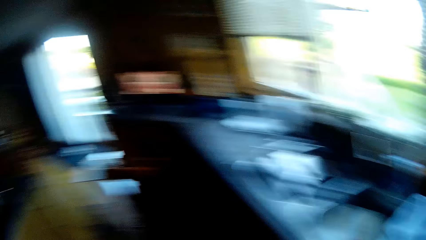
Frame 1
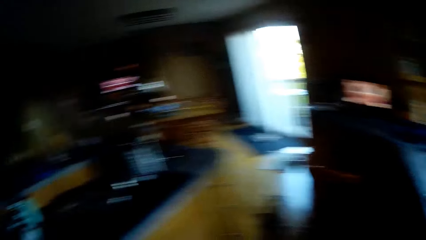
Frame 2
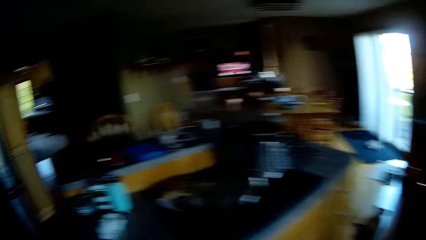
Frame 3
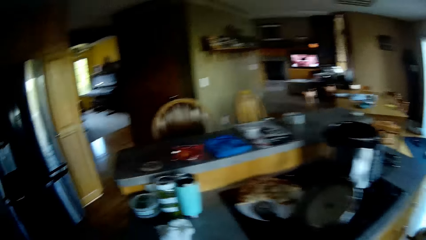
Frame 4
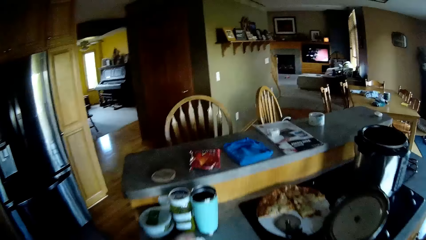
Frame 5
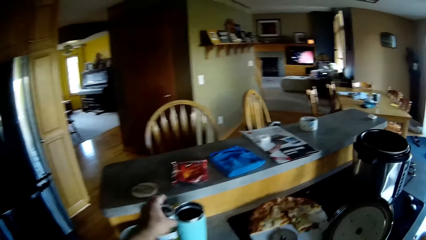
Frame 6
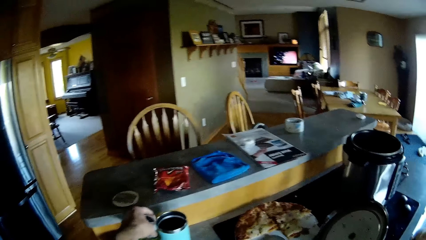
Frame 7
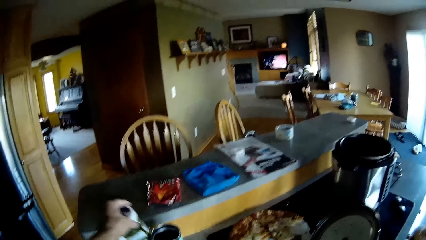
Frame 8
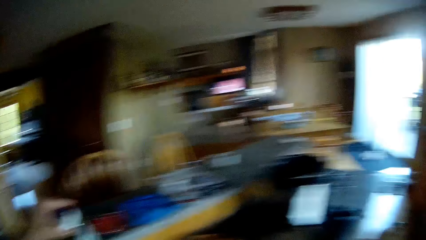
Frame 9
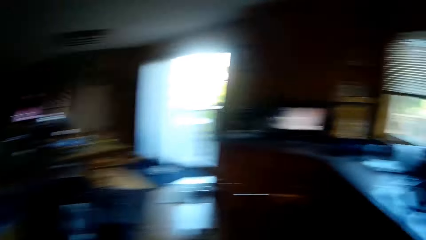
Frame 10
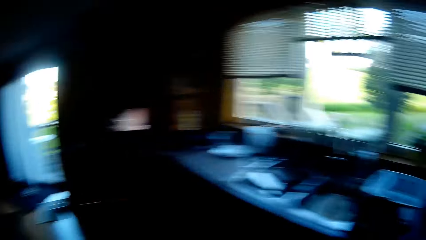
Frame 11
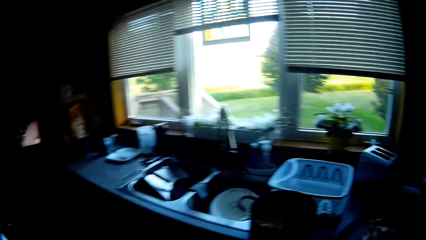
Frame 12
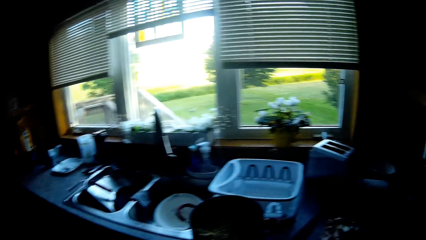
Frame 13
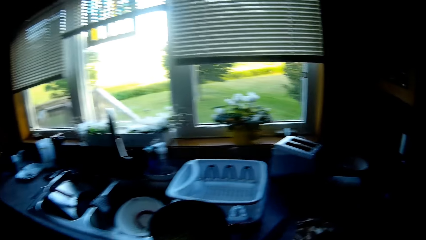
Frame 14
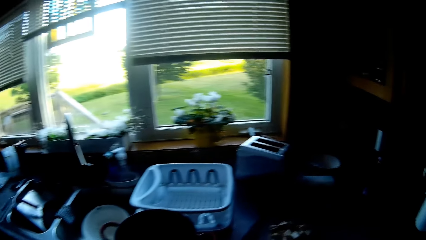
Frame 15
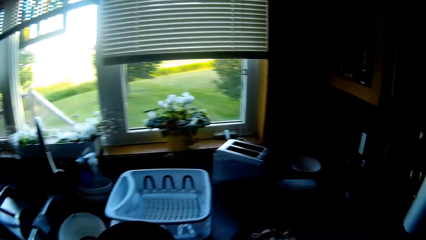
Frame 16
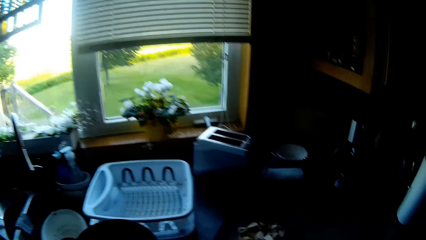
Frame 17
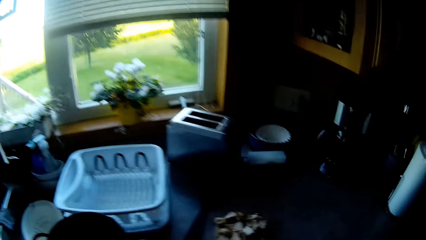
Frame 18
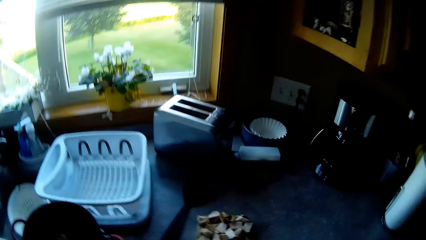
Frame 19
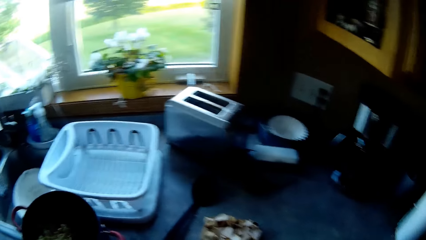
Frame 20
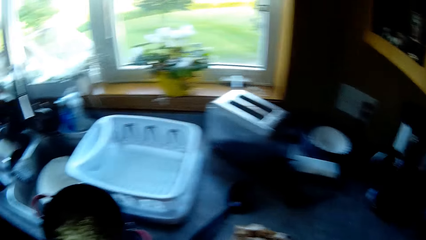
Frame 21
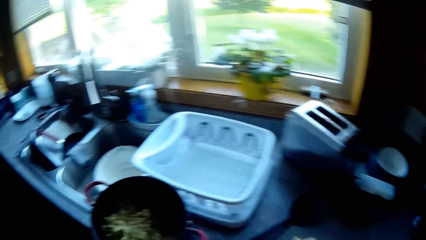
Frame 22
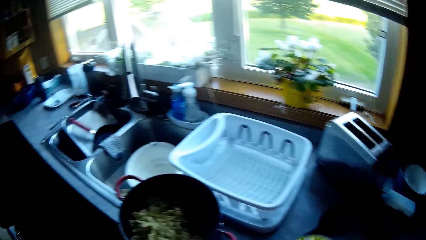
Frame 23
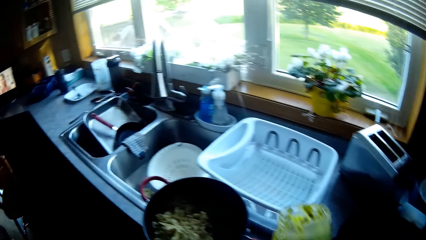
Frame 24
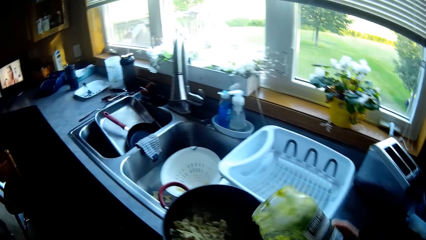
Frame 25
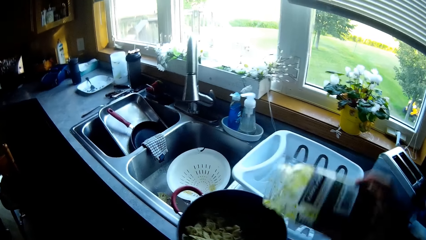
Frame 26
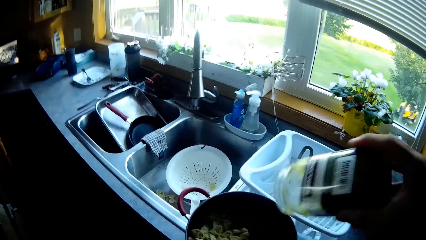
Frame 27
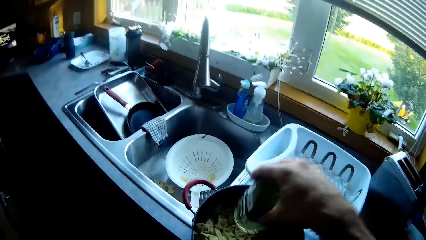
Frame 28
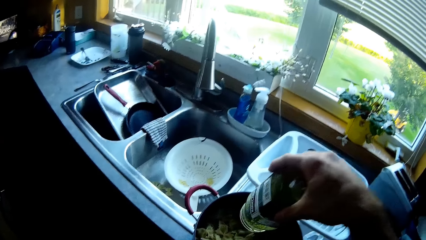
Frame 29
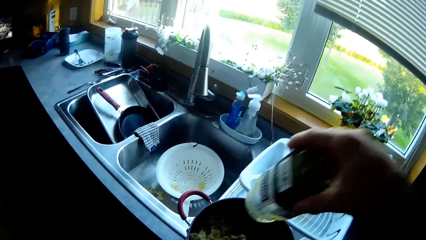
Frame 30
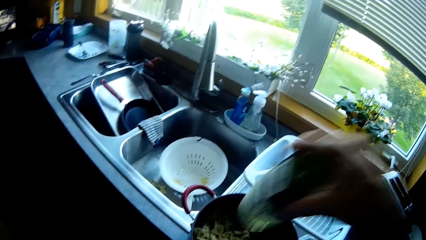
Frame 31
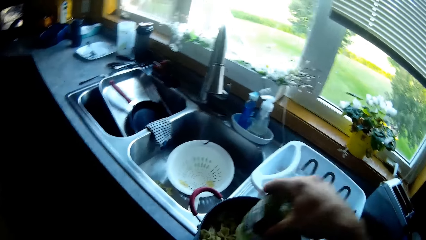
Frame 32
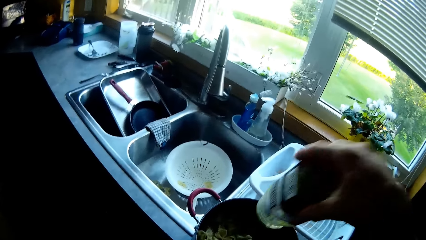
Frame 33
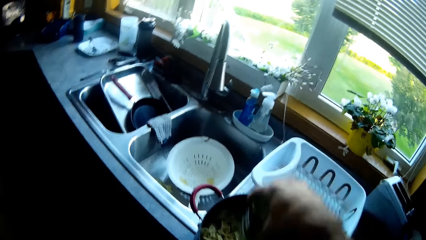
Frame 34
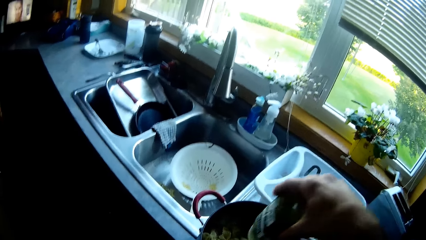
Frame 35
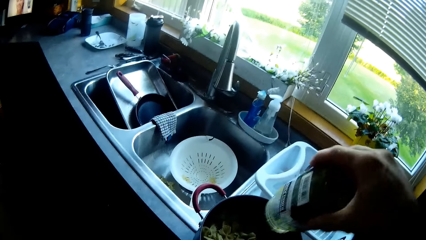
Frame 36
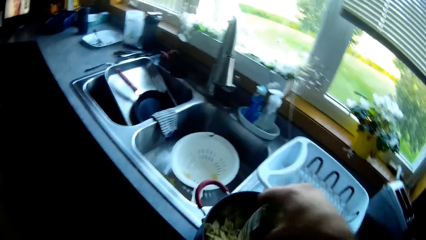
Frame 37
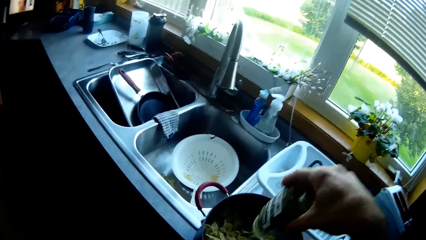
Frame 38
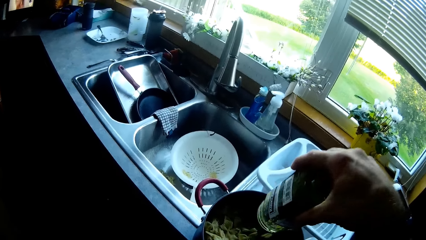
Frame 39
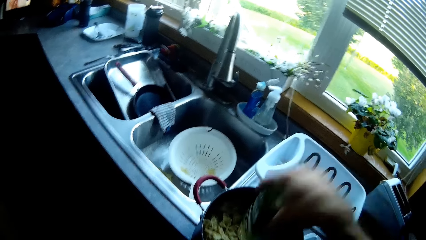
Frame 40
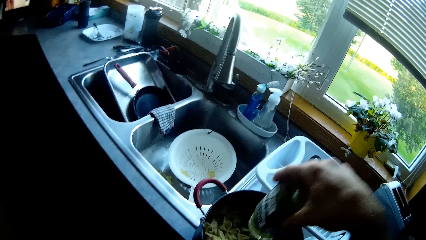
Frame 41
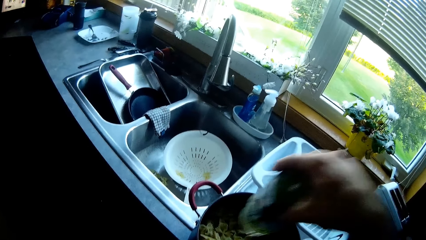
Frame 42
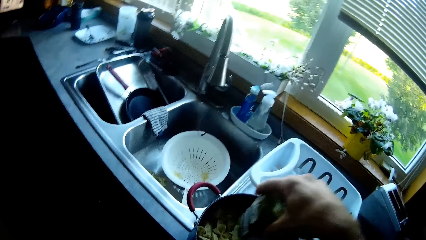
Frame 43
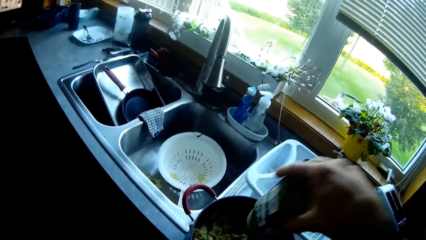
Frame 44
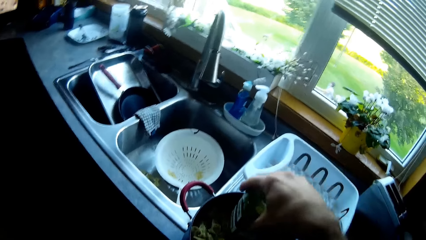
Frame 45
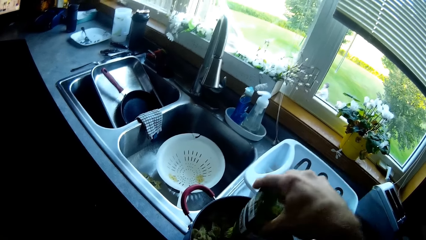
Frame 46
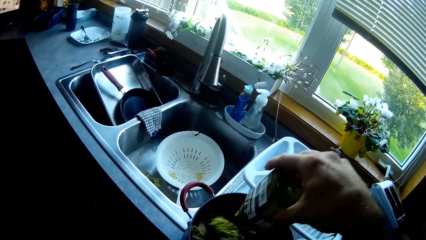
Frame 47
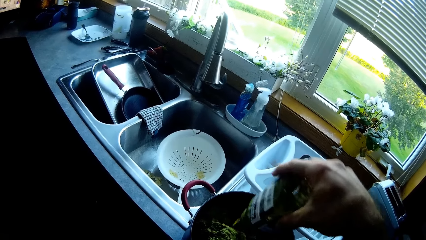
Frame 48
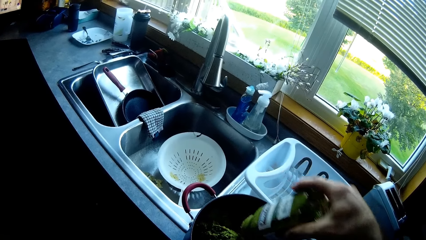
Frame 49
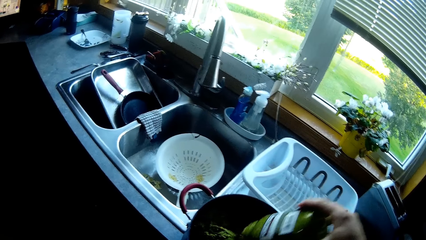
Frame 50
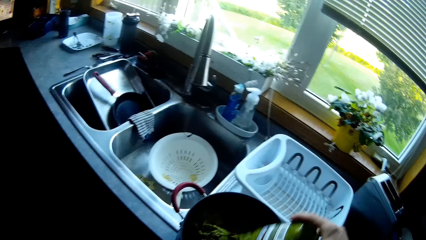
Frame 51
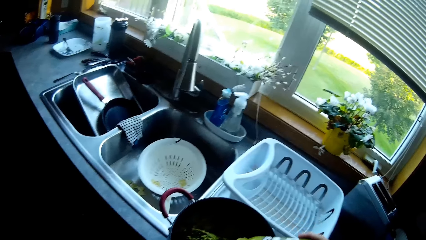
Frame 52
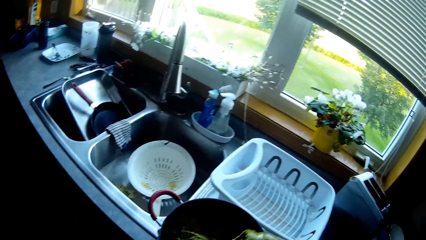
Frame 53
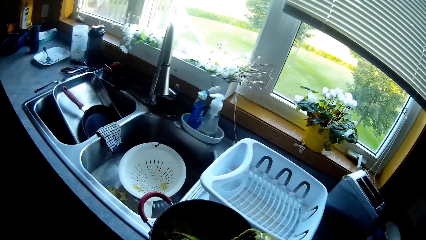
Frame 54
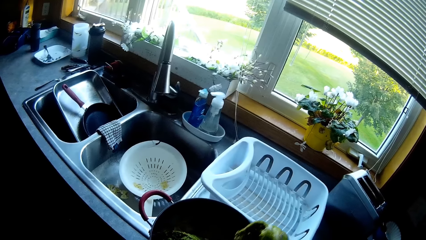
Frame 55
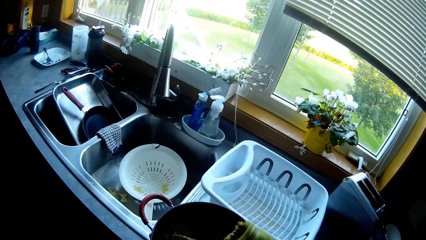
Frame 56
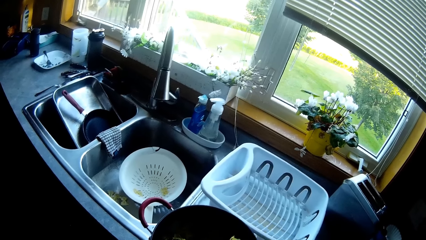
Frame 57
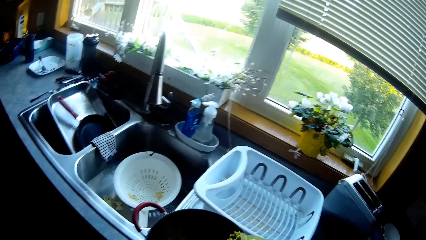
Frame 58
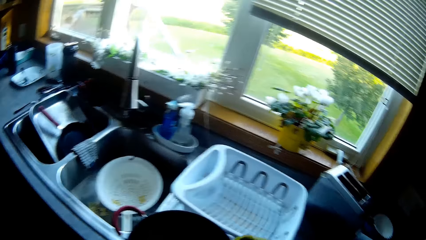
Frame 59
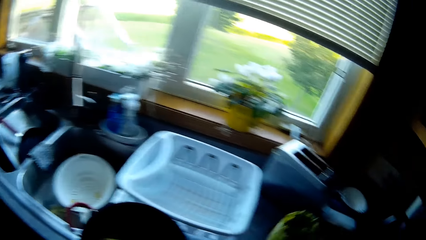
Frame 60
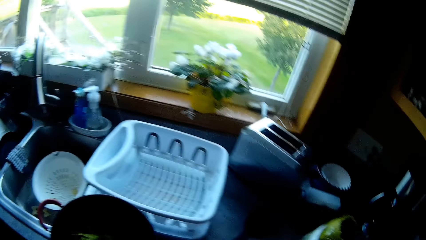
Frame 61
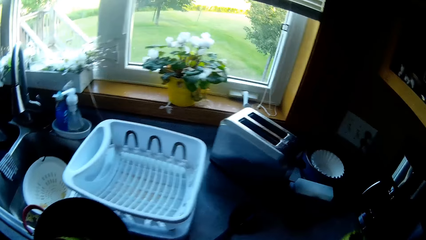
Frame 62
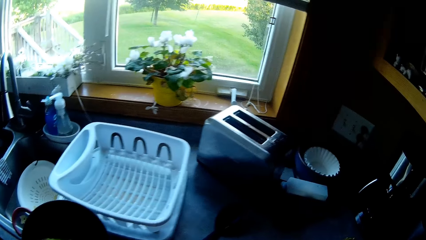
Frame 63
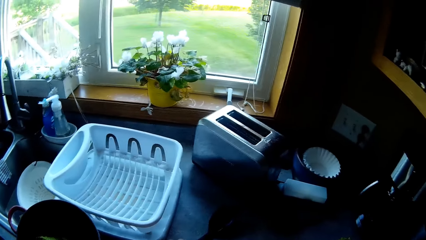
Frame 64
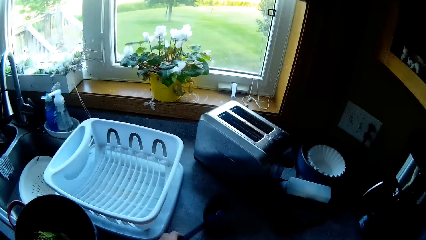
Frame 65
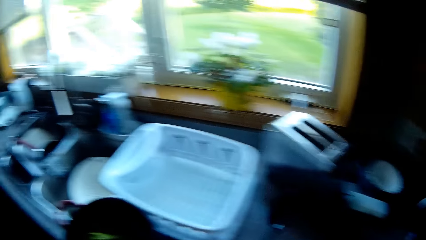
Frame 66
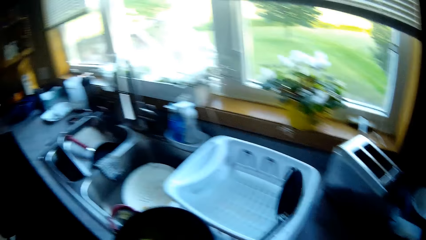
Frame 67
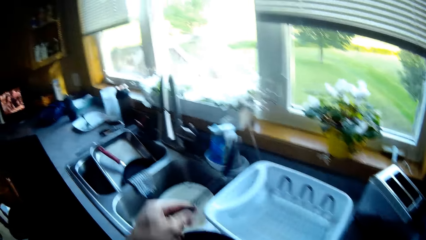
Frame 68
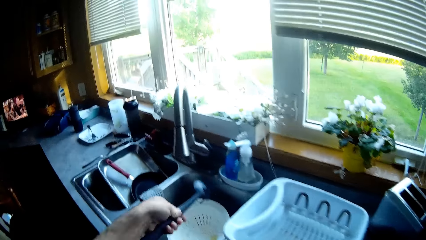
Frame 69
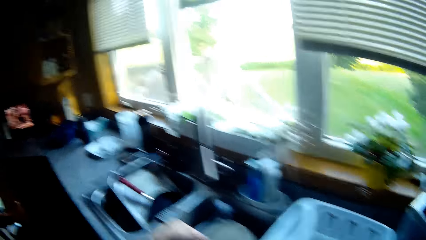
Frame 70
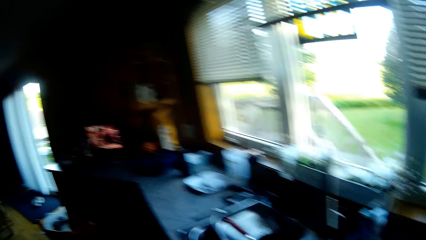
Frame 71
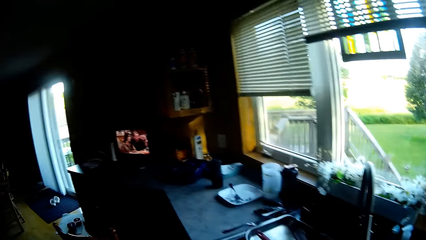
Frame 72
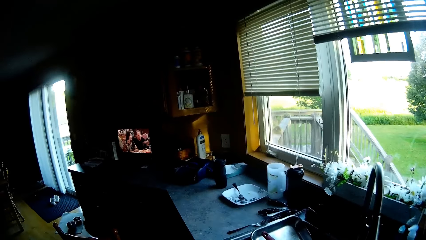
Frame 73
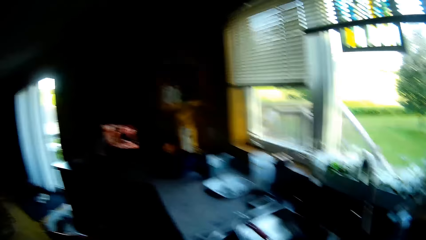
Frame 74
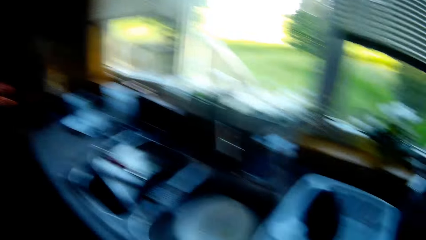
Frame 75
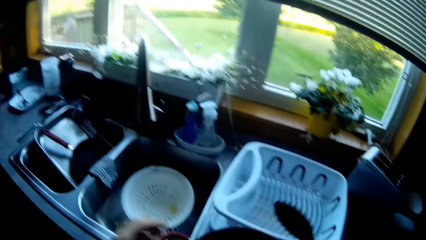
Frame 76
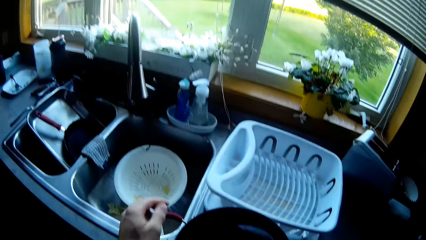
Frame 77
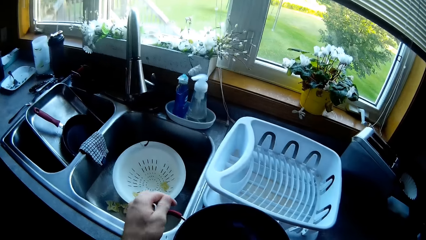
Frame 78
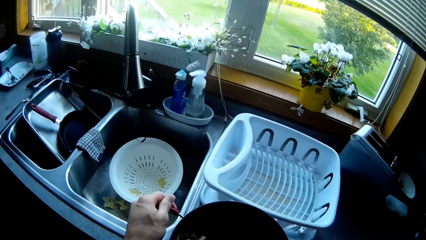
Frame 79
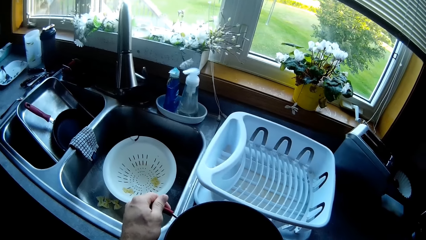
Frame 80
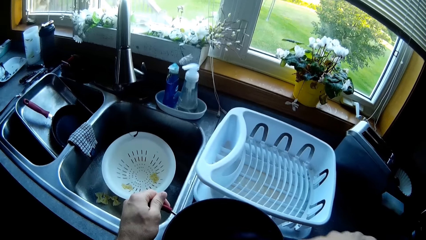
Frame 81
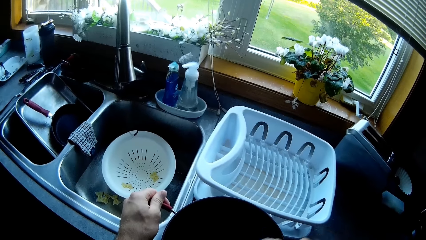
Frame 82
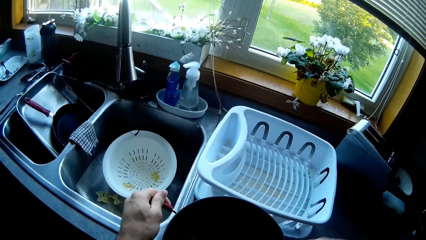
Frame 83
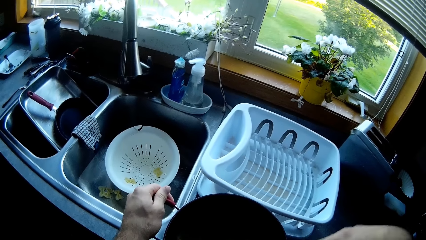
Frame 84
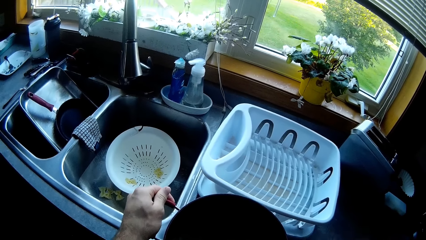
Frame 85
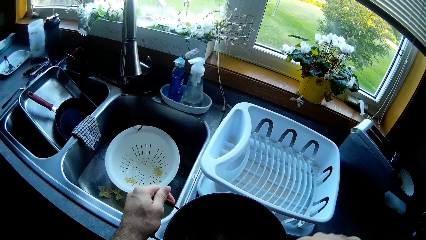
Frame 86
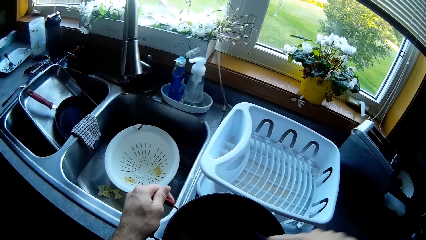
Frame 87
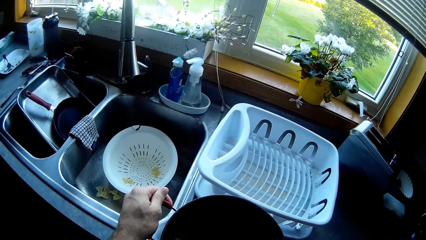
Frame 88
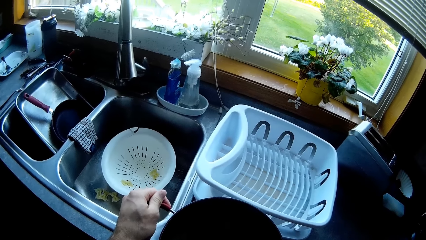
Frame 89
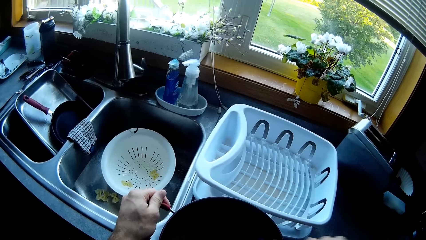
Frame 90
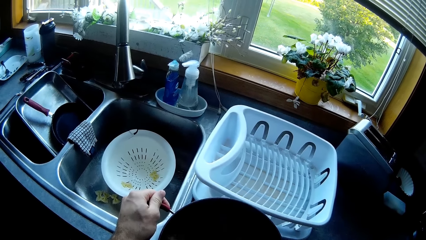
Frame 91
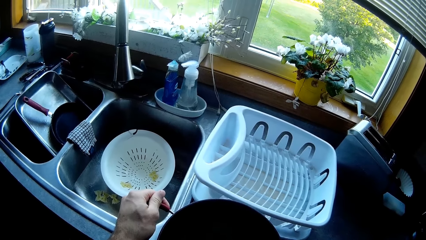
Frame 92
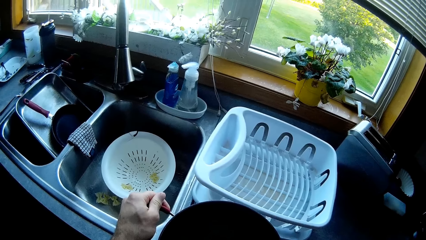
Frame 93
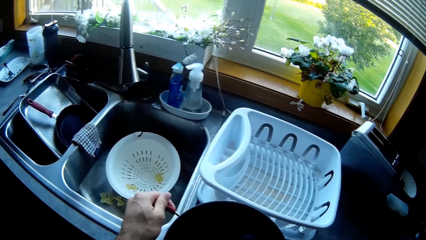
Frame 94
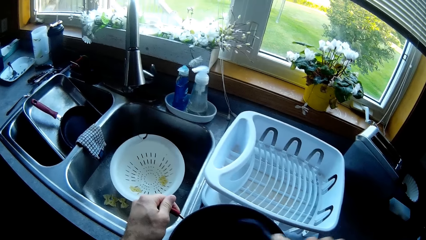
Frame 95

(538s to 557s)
The camera wearer holds a cooking pot. They turn the body. They take a container from the cabinet or cooking table. They turn the body. They put the lid of the container on the sink. They swing the hand that is holding the container. They turn the content of the container into the pot of noodles. They shake the container on the cooking pot. They close the container. They put the container on the cabinet. They take the large spoon from the cabinet. They move the large spoon to the other hand. They hold the pot handle.
